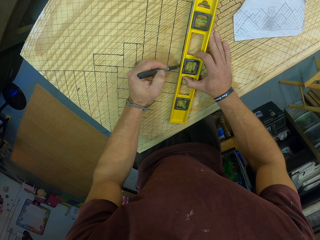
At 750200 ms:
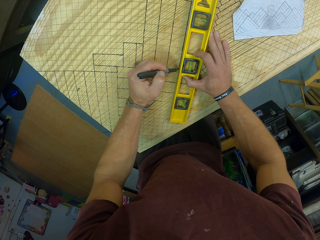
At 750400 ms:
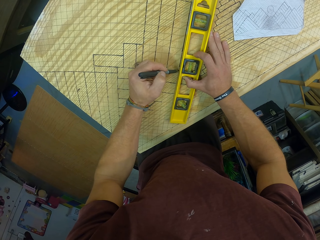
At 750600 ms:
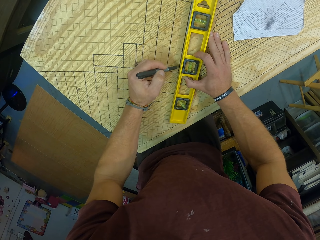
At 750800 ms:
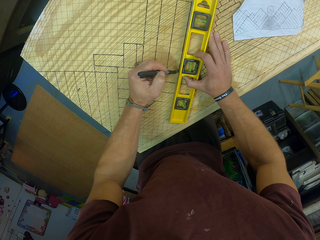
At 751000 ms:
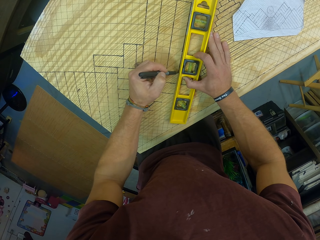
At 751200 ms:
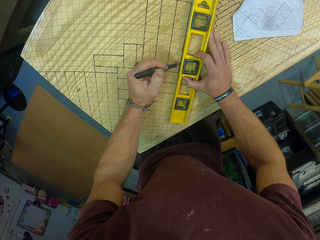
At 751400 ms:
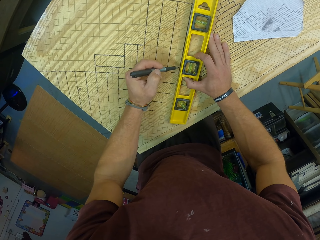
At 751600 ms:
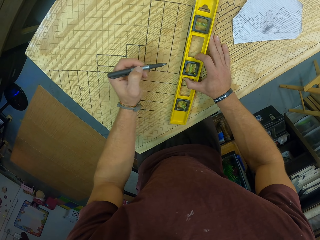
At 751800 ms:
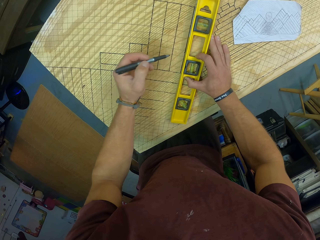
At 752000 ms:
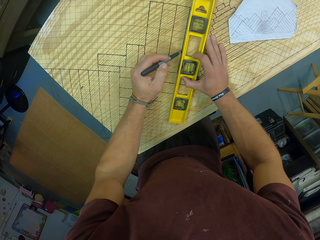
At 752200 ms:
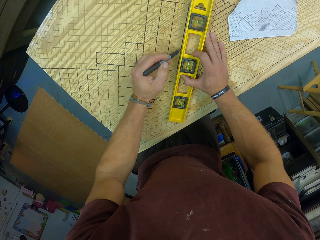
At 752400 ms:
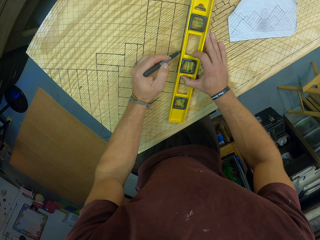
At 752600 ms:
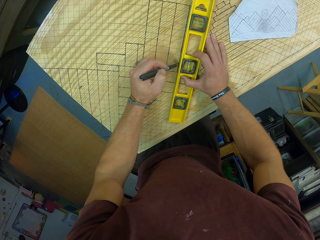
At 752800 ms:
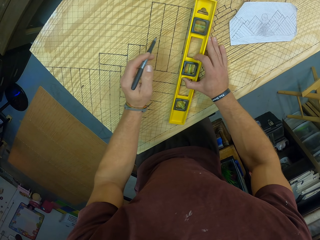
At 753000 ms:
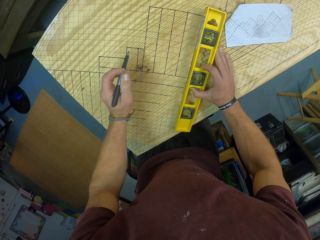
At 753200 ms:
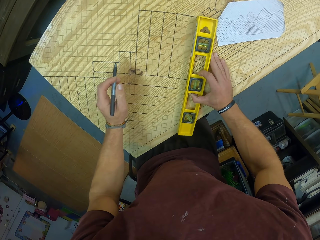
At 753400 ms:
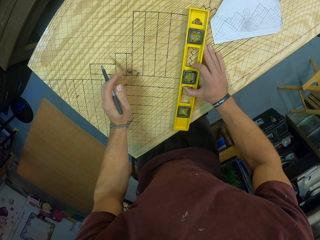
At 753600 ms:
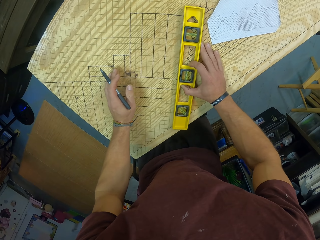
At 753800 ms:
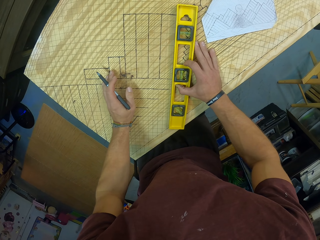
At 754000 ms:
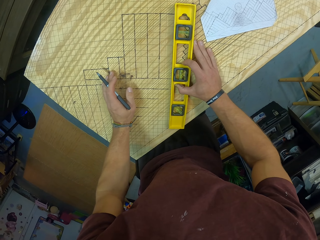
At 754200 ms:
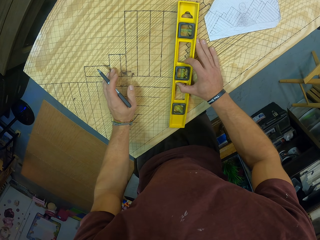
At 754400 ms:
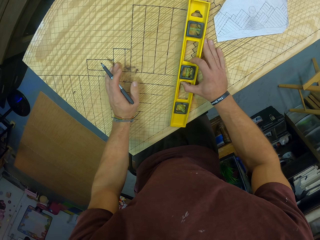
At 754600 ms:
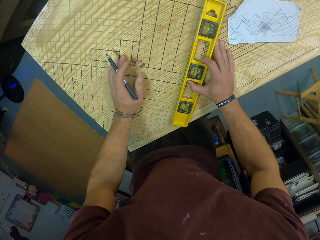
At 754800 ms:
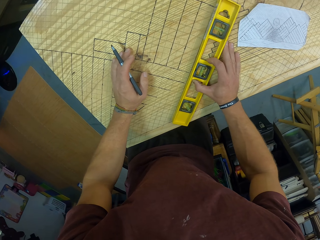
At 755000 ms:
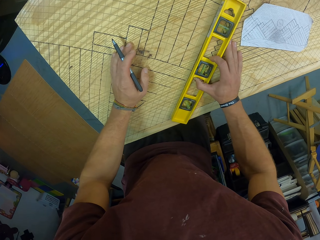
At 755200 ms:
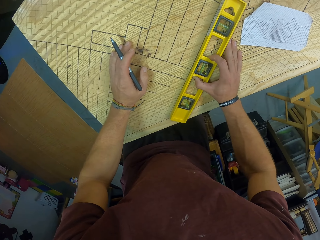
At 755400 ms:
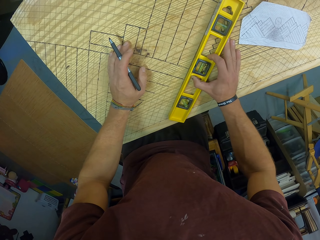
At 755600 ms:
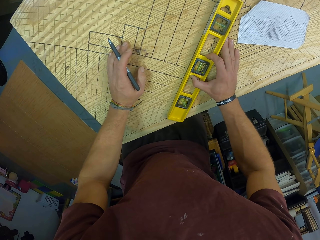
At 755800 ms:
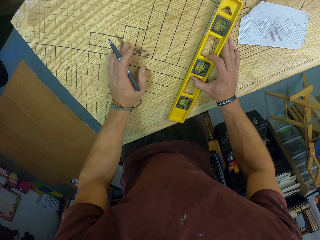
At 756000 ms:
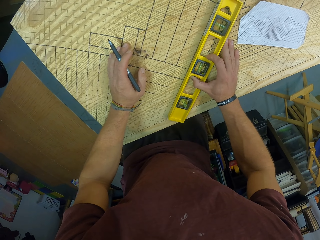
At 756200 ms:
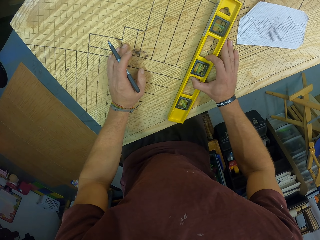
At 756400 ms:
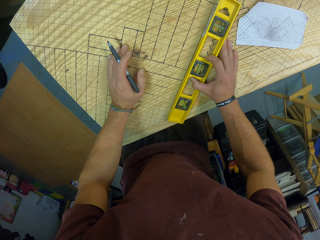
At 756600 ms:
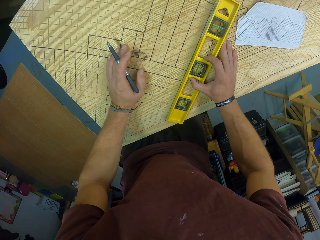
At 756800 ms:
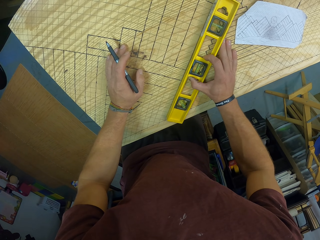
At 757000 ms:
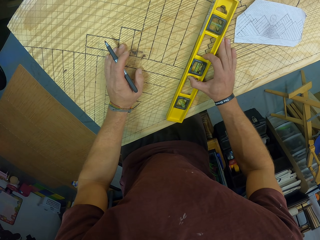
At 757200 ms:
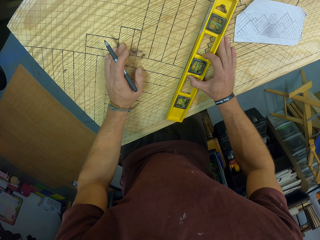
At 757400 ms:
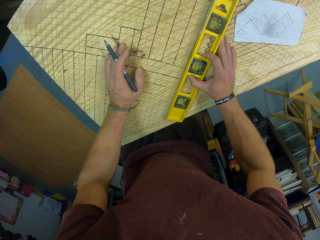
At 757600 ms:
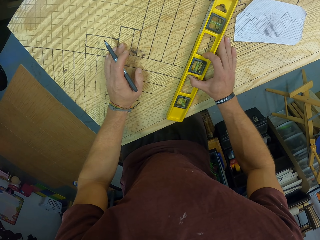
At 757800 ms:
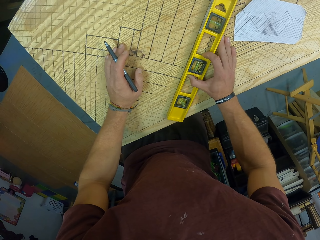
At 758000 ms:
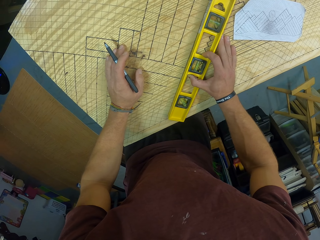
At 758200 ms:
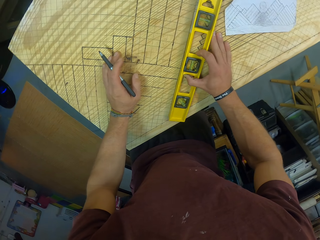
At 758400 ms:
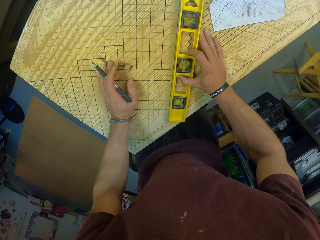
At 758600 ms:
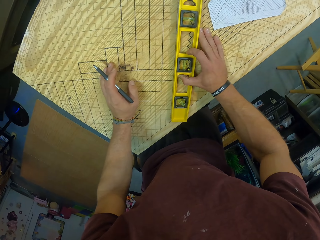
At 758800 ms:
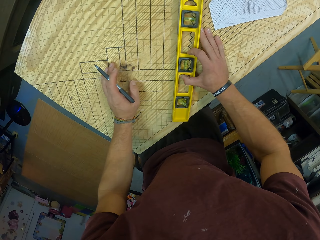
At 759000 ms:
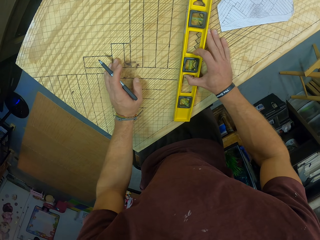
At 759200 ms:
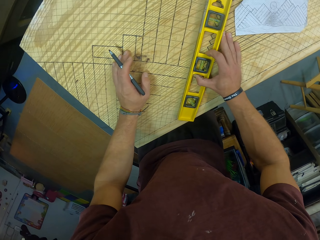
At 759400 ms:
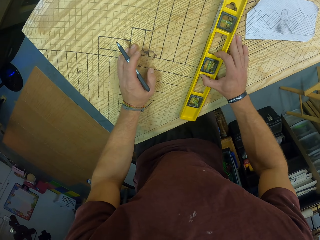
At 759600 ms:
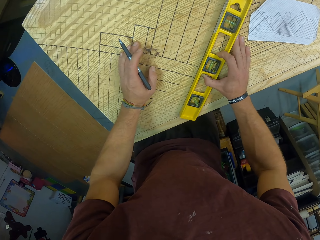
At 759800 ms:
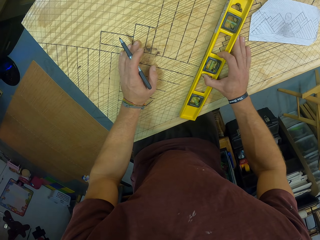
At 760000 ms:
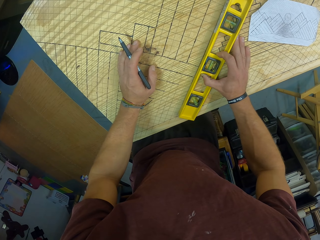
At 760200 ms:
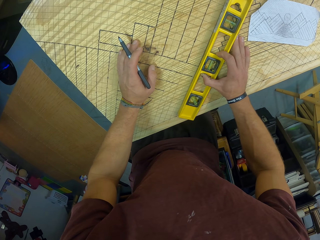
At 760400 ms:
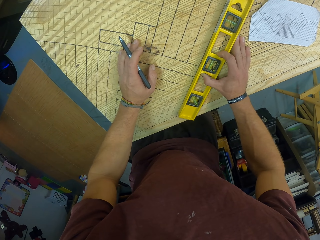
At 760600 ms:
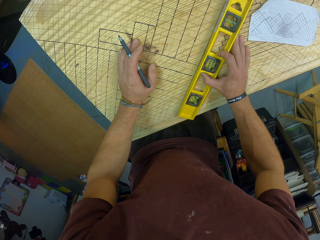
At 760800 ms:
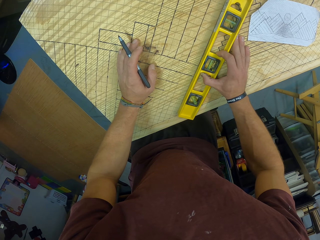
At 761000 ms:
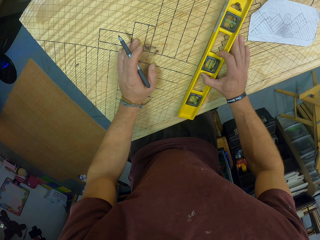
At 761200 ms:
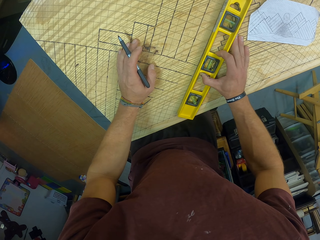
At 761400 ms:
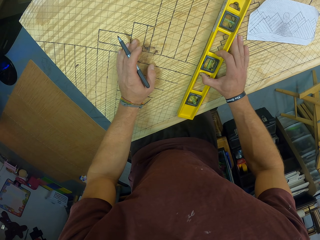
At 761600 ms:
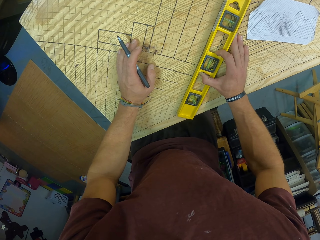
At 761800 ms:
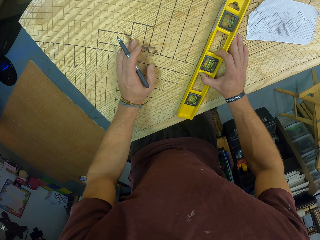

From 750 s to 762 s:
The camera wearer lifts the level from the wooden slab with his right hand. He touches the wooden slab with his left hand. He places the level on the wooden slab with his right hand. He positions the level properly on the wooden slab with his right hand.

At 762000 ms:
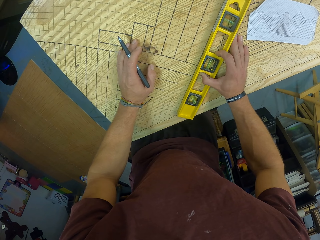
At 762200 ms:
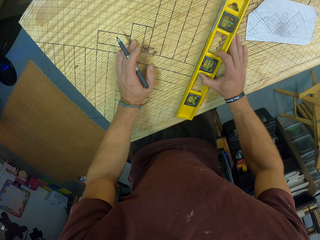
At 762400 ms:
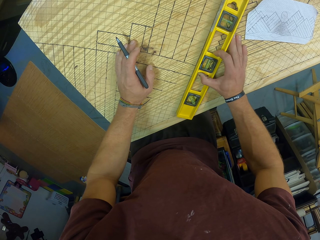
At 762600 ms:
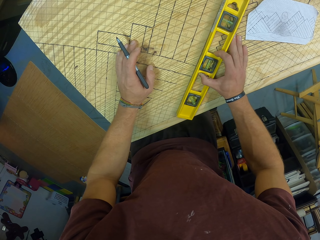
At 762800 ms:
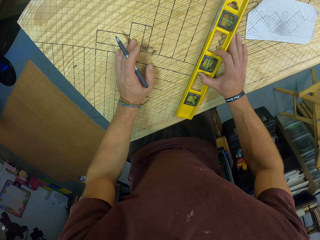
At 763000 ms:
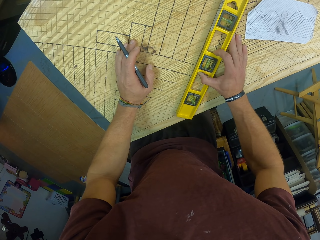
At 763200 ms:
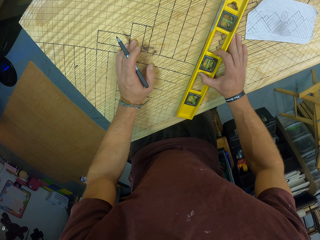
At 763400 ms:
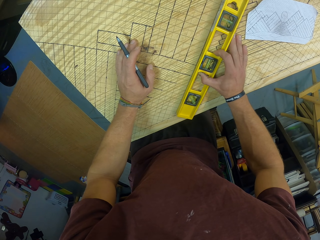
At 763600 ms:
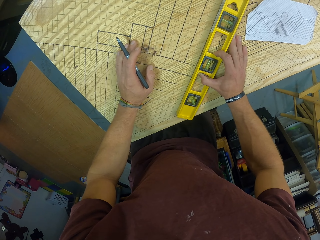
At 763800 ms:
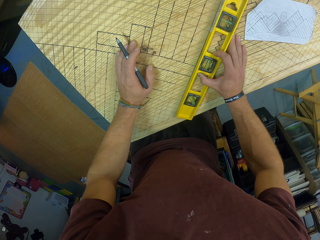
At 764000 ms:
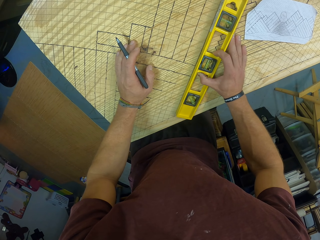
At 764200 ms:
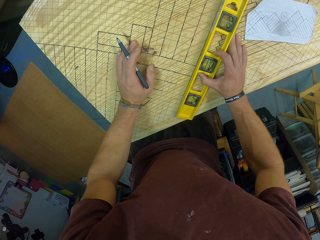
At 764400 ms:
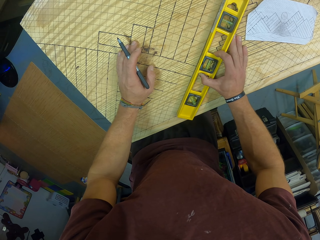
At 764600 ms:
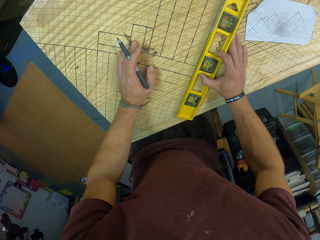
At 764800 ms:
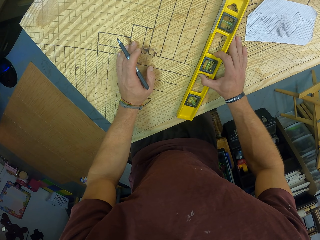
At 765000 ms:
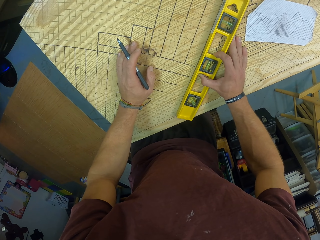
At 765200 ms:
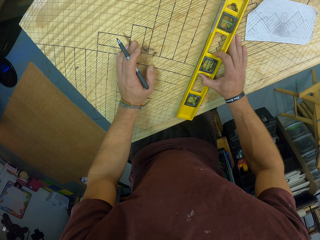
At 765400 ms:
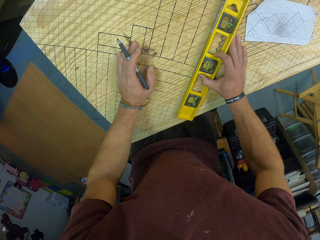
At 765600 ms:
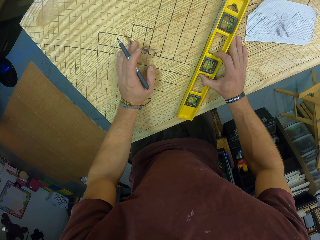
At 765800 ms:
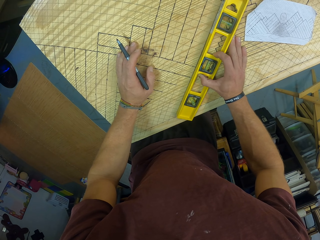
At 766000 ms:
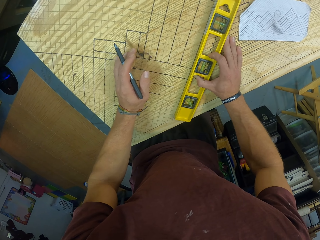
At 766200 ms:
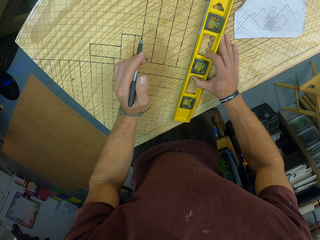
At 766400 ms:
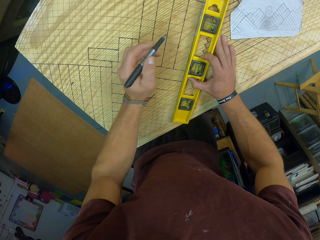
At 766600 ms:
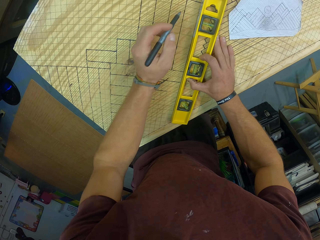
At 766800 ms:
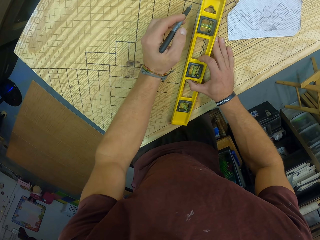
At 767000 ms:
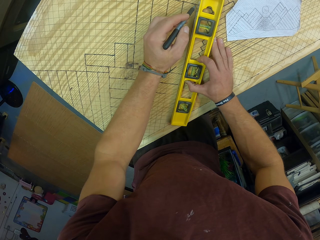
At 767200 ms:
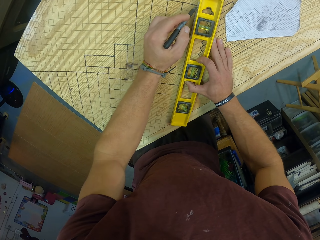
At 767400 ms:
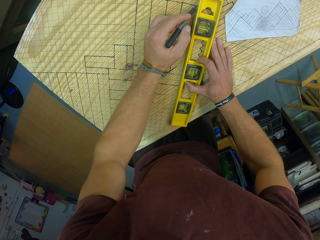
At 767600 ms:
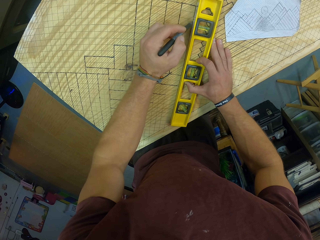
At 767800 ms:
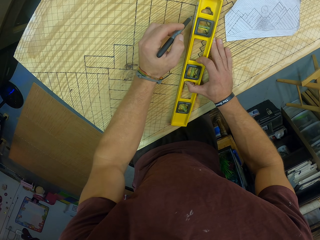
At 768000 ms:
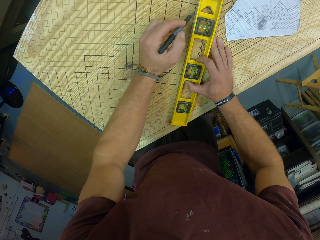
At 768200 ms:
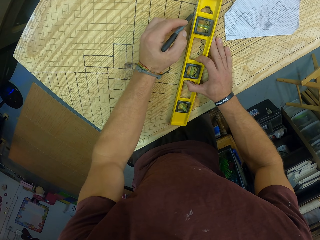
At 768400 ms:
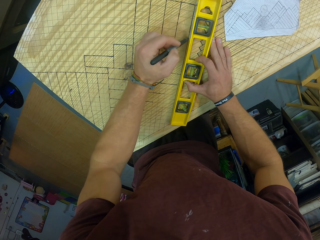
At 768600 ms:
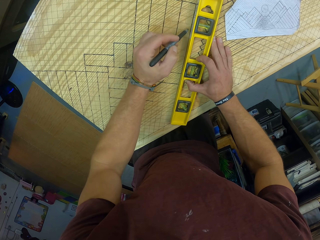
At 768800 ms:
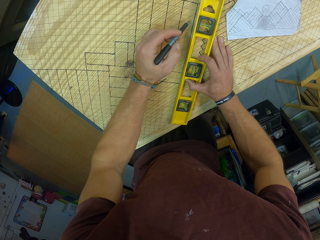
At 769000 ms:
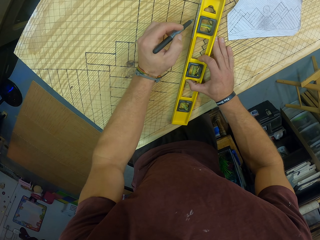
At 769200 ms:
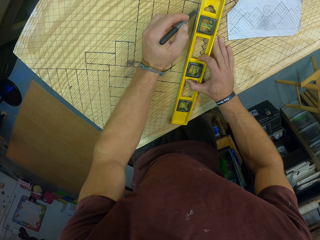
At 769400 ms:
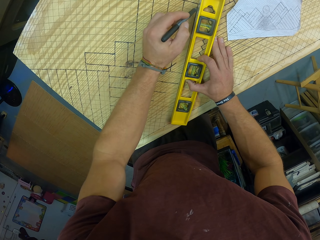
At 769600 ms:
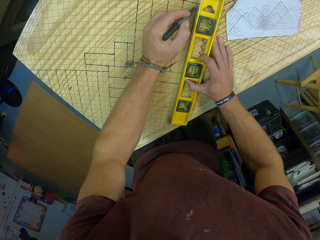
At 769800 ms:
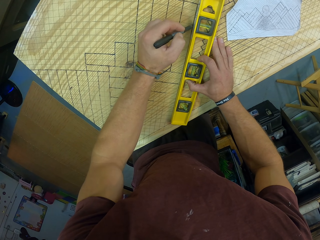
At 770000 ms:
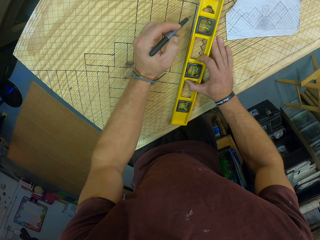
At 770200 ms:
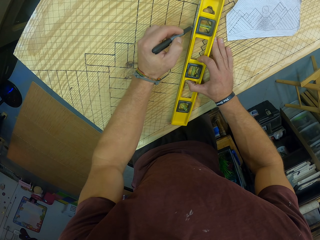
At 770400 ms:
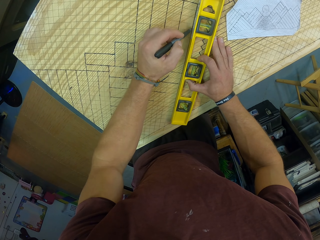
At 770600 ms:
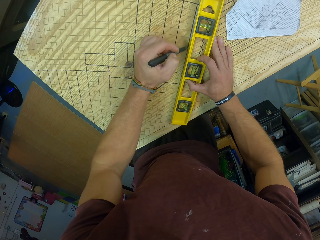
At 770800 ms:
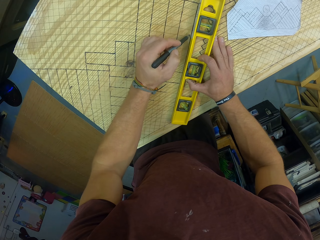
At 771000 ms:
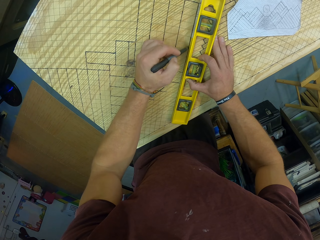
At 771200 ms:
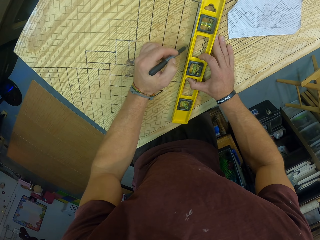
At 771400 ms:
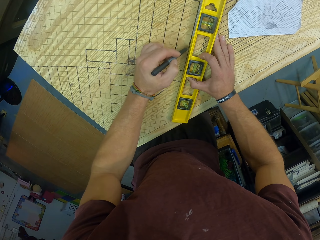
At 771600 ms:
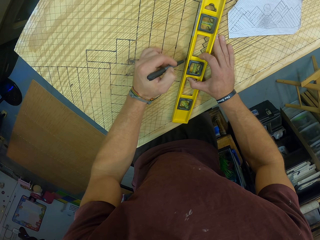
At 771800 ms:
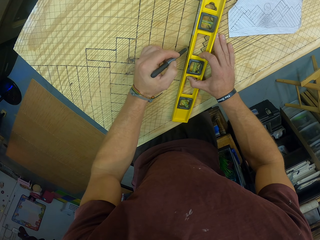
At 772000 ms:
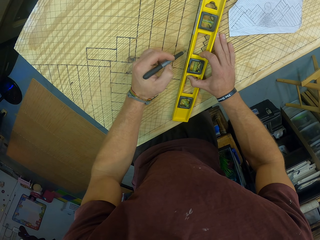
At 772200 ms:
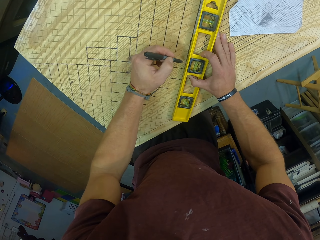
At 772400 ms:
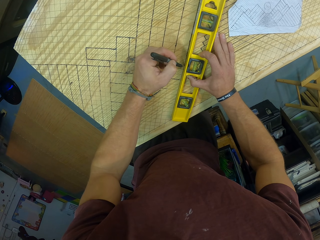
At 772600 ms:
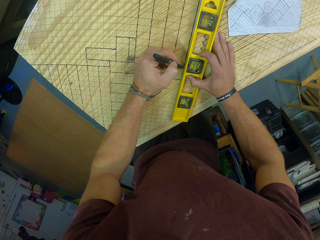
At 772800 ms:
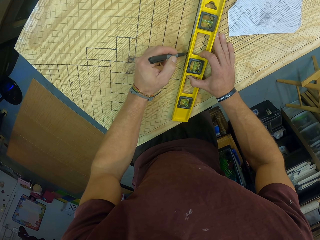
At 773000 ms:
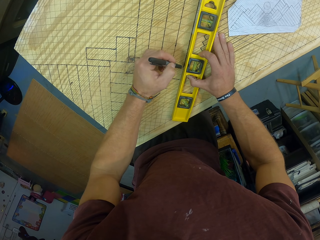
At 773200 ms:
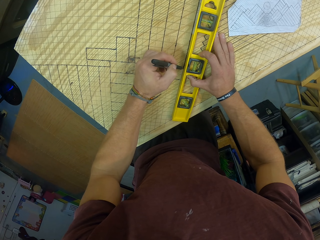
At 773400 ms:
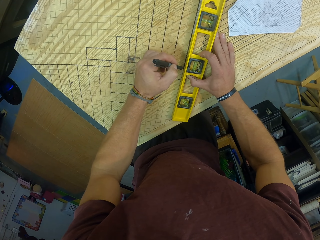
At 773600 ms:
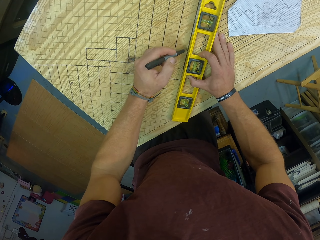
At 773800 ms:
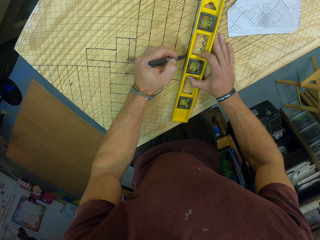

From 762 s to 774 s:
The camera wearer marks some lines on the wooden slab with the mechanical pen in his left hand.
